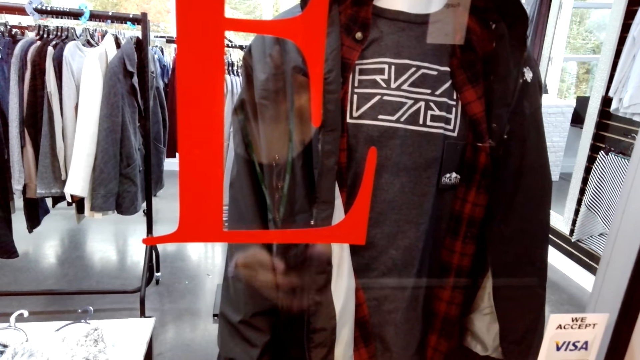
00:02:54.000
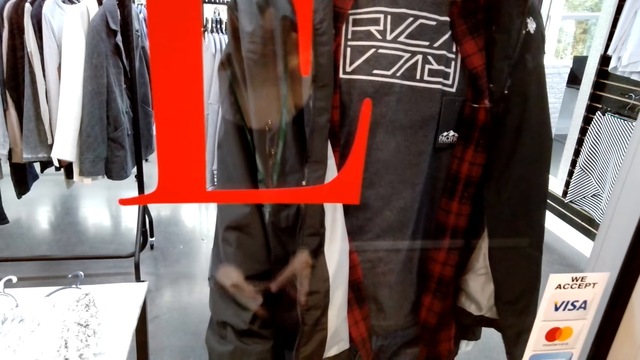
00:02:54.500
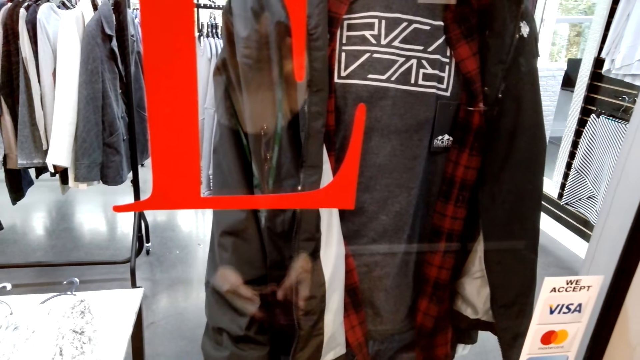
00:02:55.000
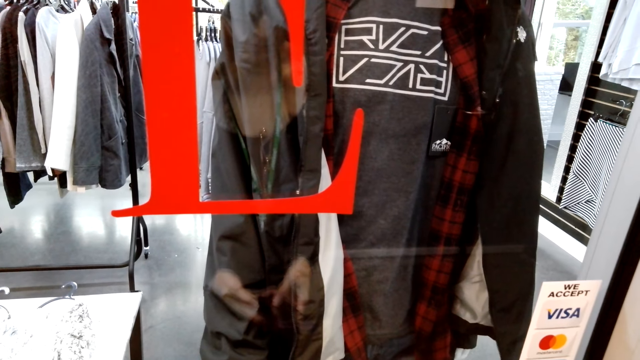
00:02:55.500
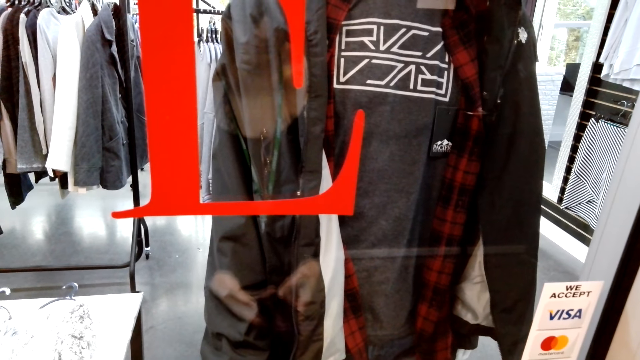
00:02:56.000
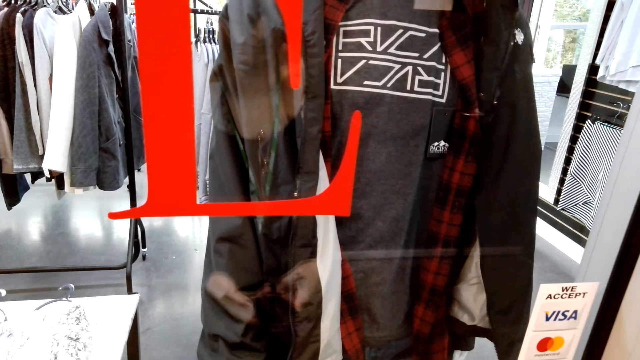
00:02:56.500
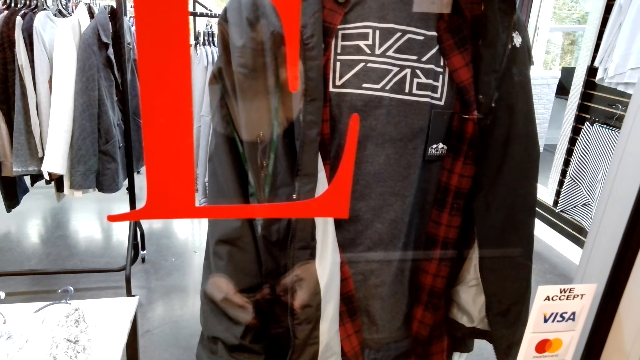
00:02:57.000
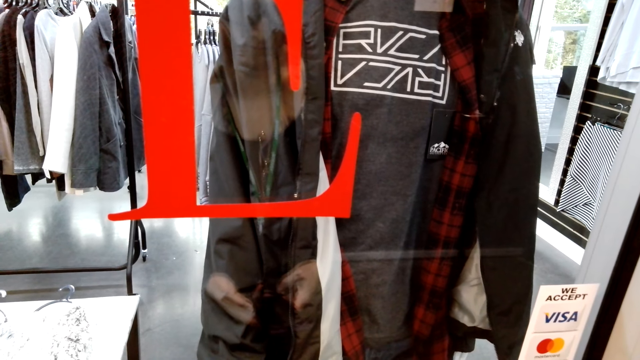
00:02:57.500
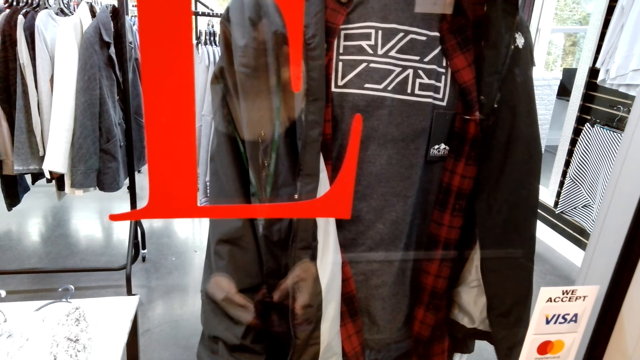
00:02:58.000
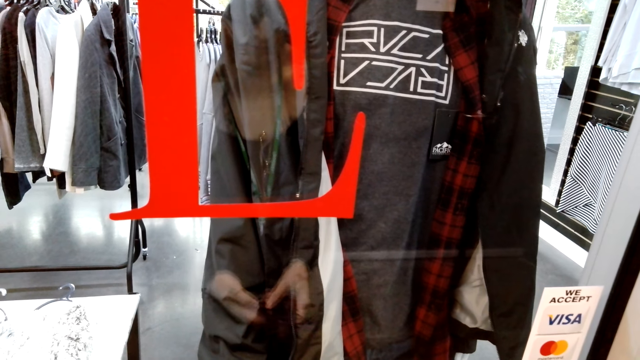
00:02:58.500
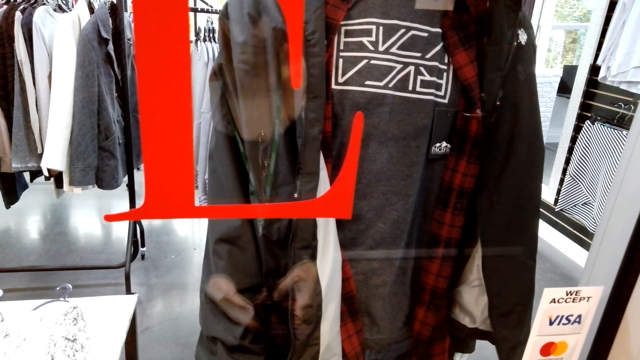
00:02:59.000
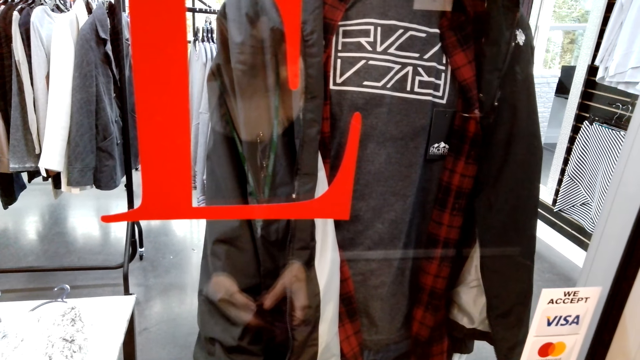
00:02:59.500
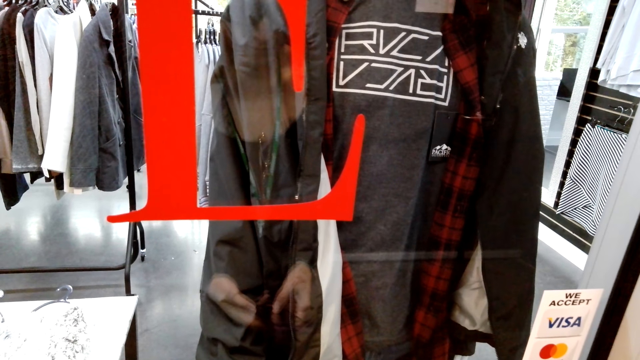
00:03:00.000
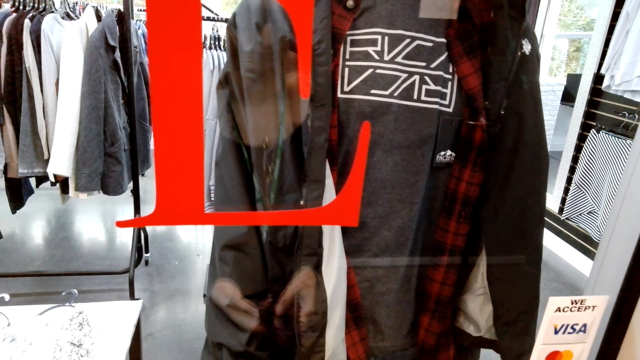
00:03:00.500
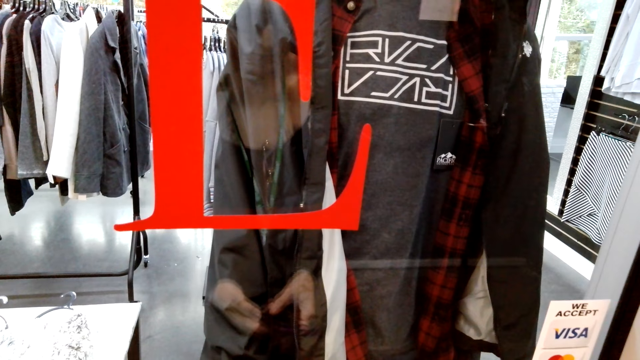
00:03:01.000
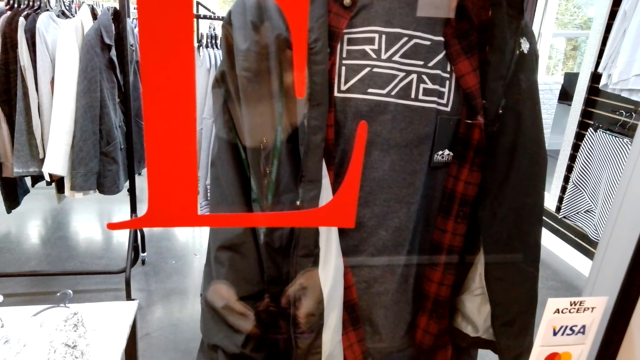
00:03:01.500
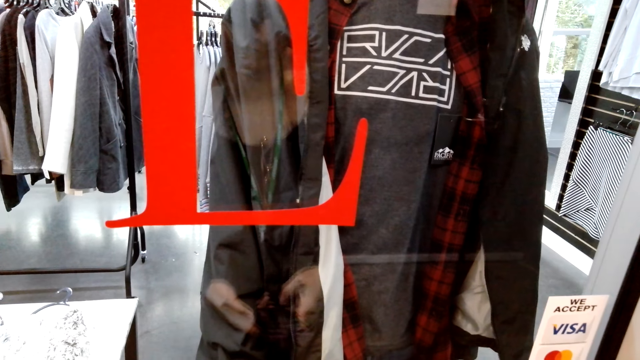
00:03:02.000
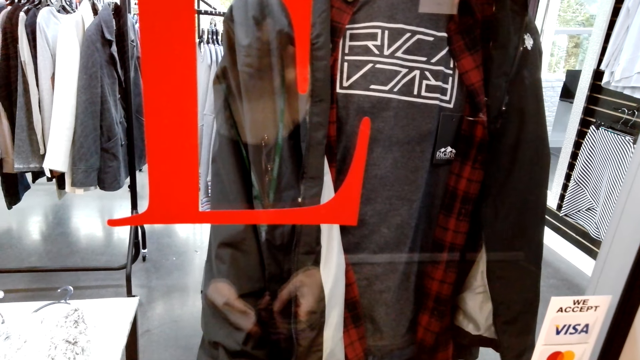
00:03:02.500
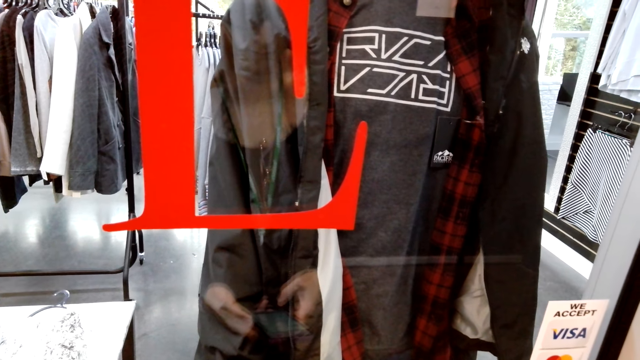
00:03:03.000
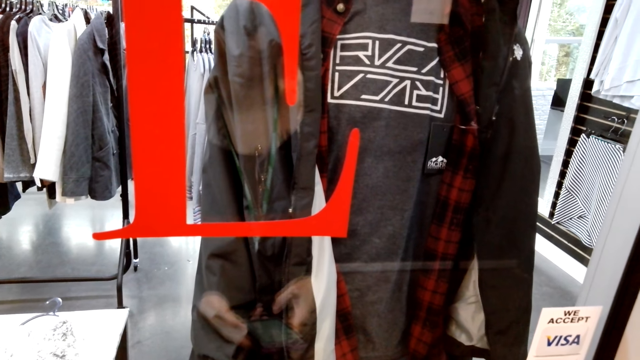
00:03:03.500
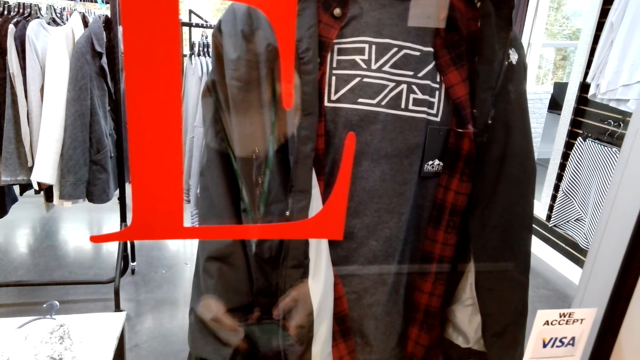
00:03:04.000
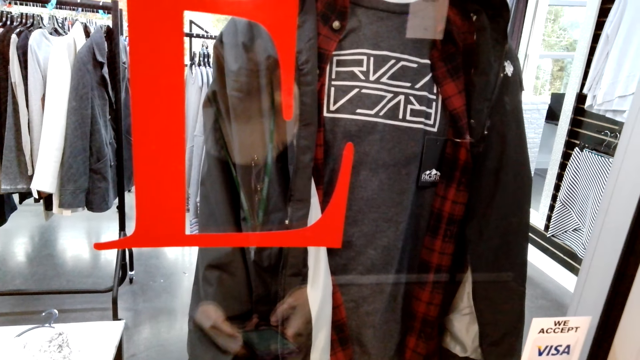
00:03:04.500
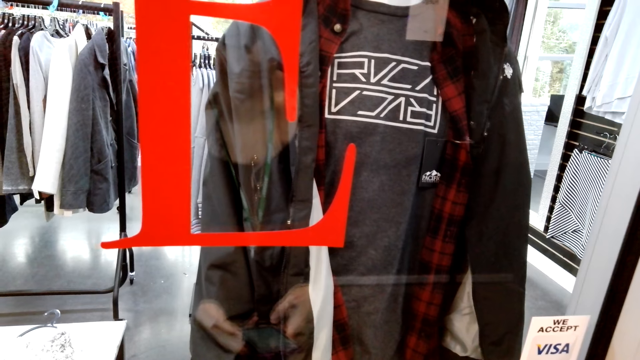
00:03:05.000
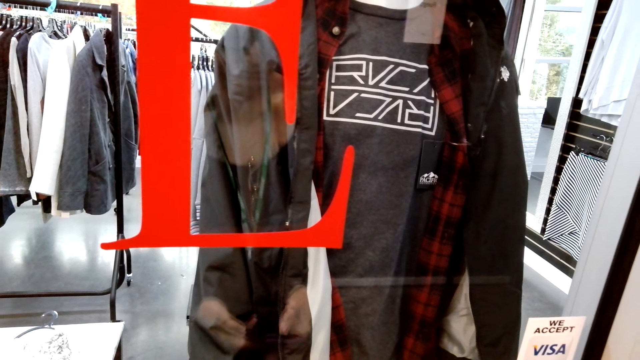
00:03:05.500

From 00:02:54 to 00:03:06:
The camera wearer types on a phone. They use the phone. They type on the phone.

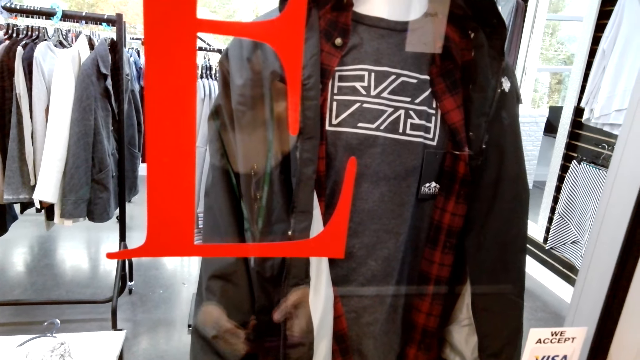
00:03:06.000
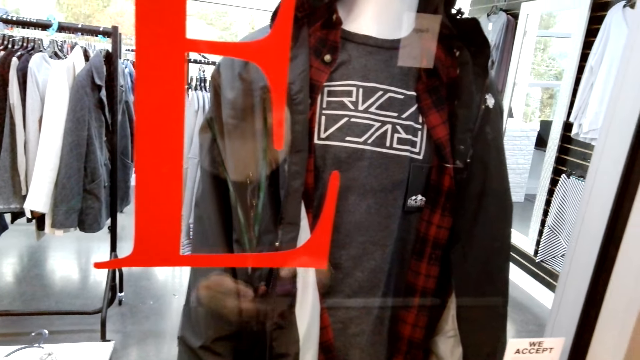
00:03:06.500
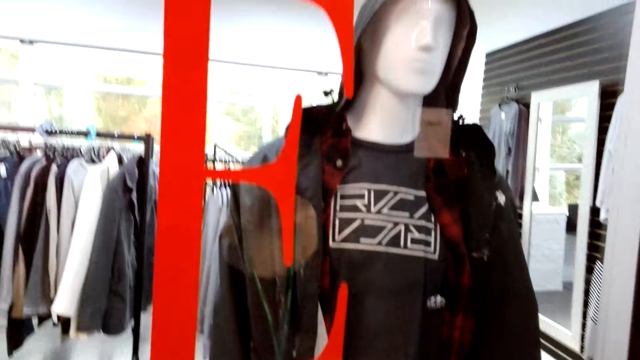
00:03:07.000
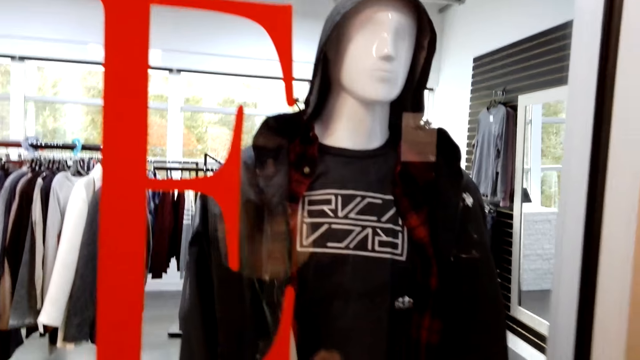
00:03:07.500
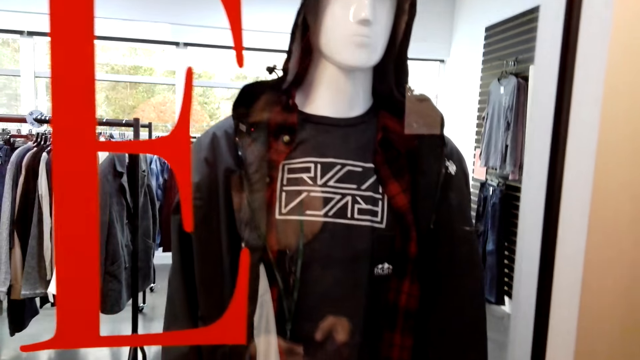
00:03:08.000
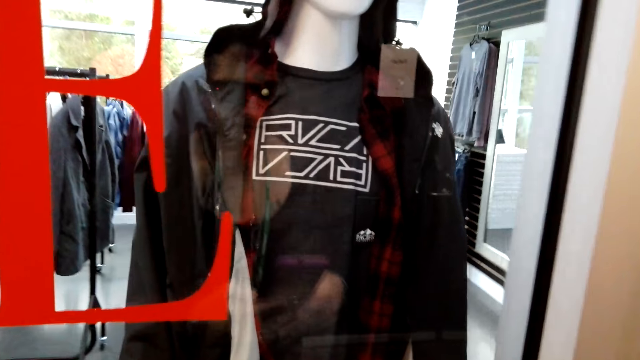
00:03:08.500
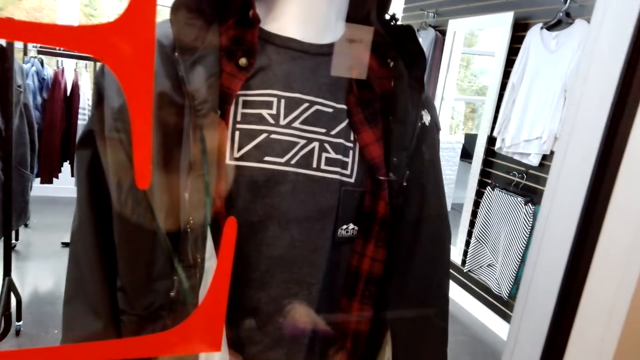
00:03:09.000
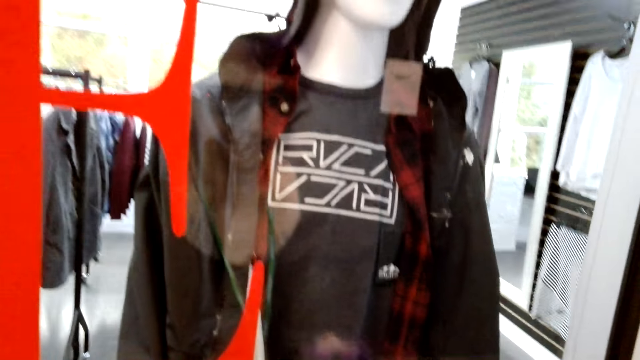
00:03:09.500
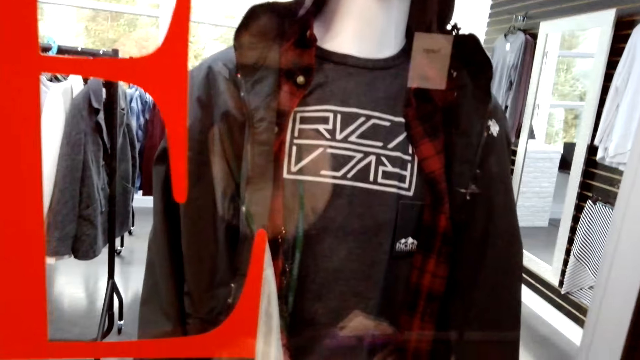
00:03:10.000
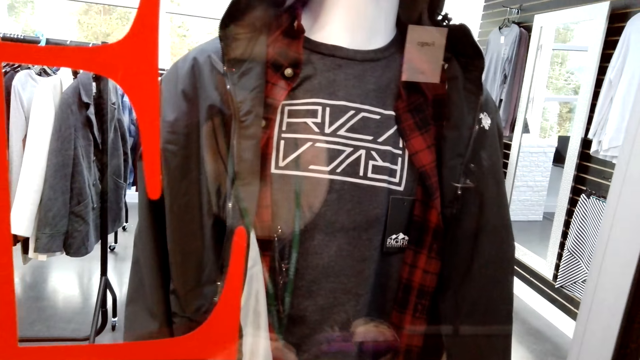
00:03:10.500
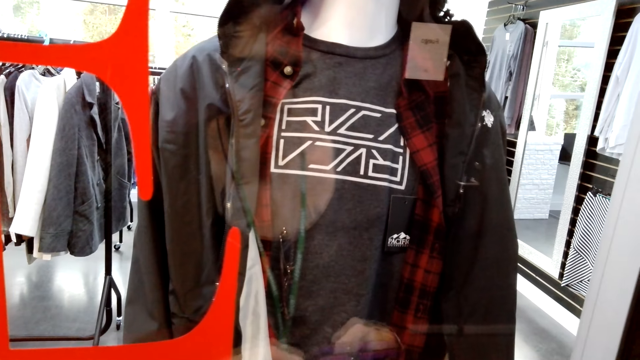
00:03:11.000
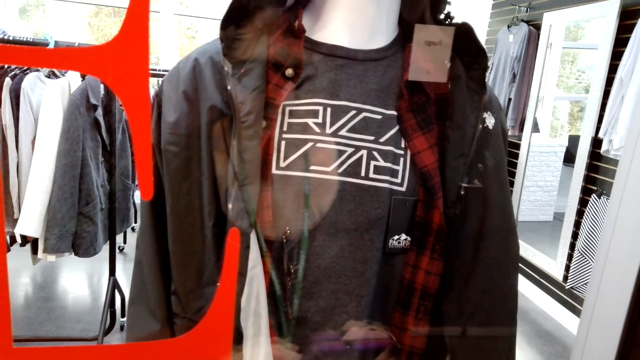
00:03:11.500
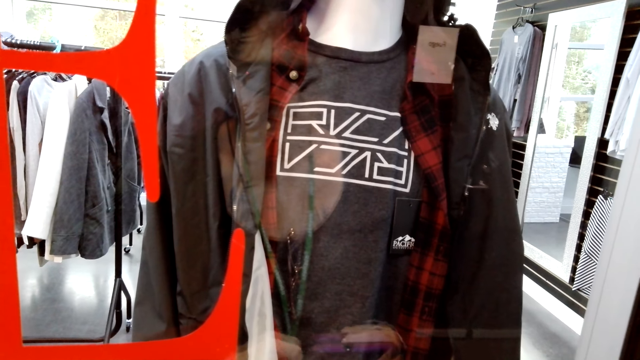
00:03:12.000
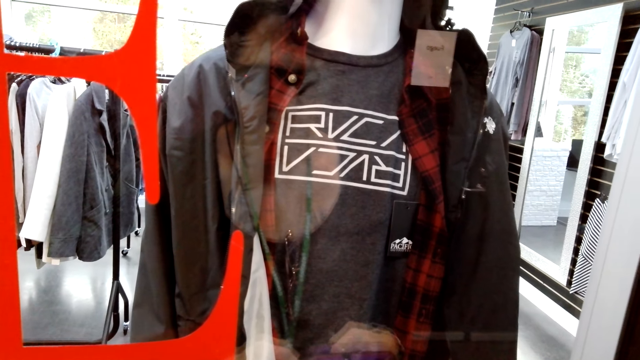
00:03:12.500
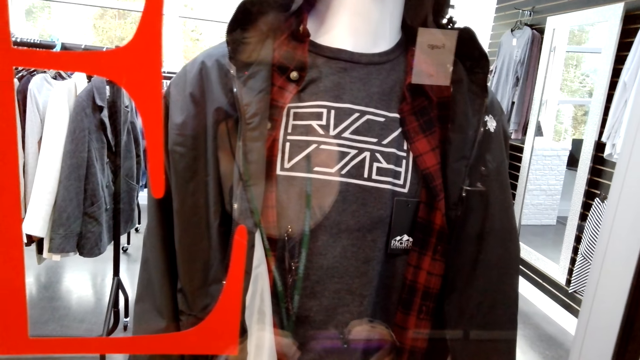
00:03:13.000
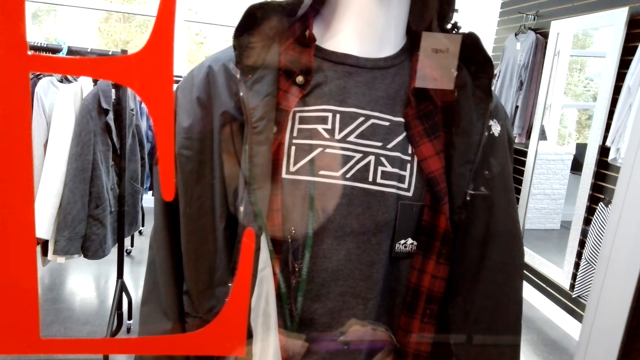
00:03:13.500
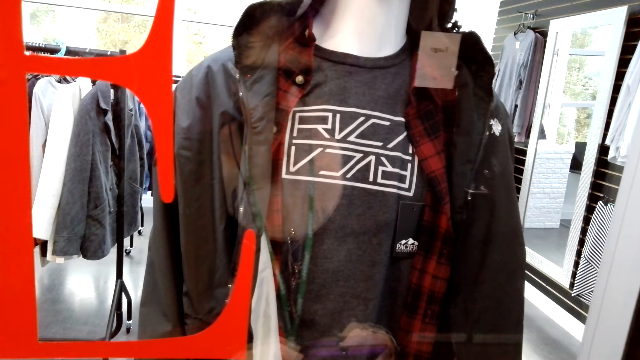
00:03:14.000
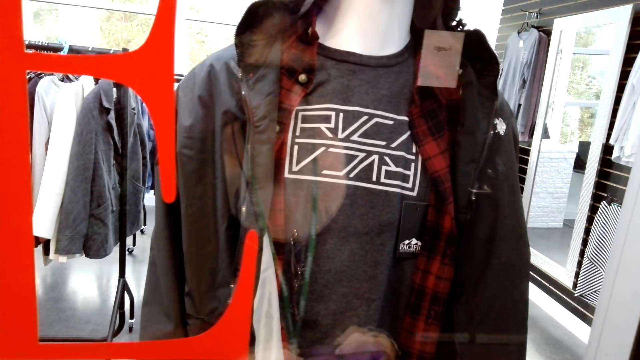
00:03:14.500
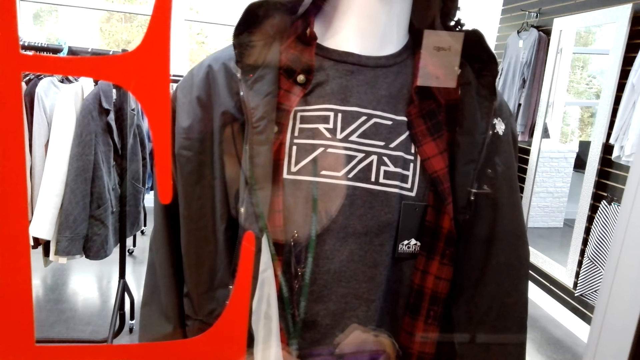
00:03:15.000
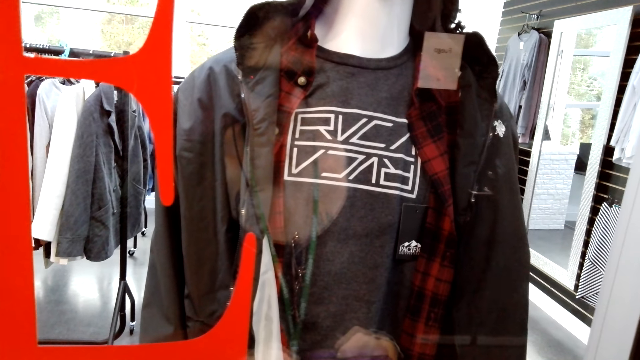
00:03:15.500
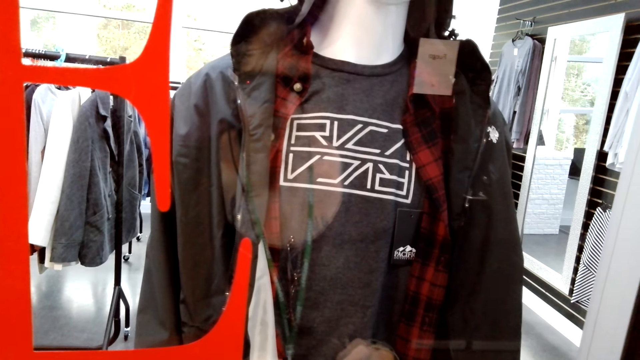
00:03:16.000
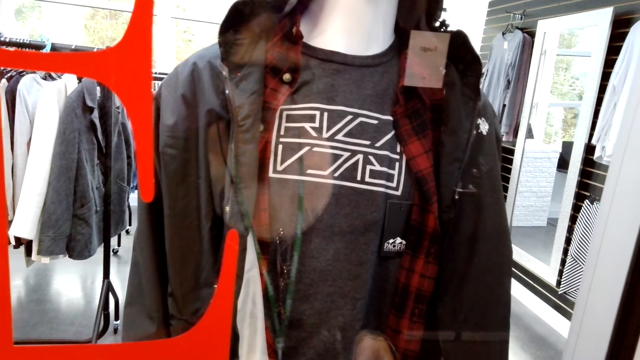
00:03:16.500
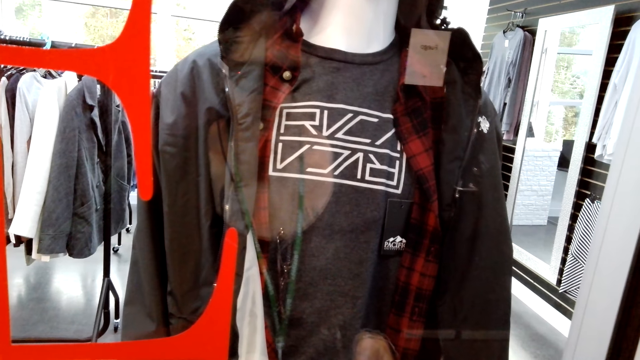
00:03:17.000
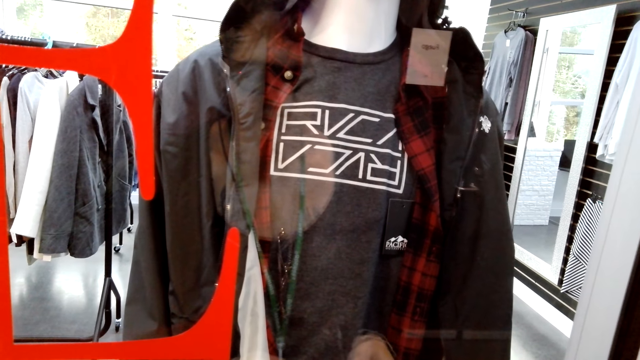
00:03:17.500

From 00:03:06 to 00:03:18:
The camera wearer types on a phone. They type on the phone again.
